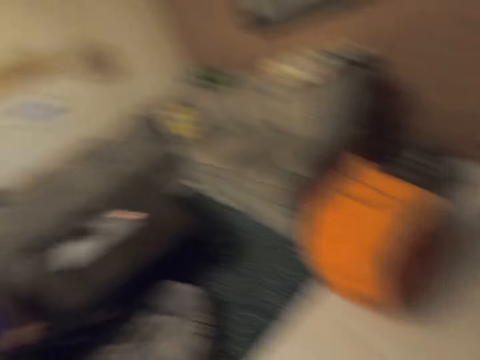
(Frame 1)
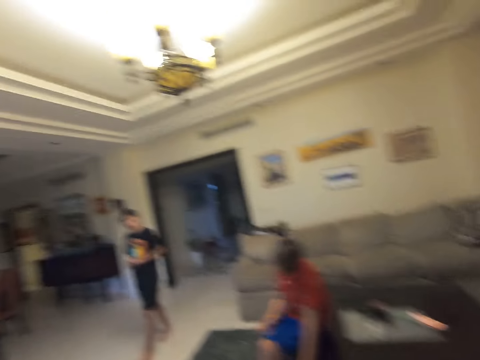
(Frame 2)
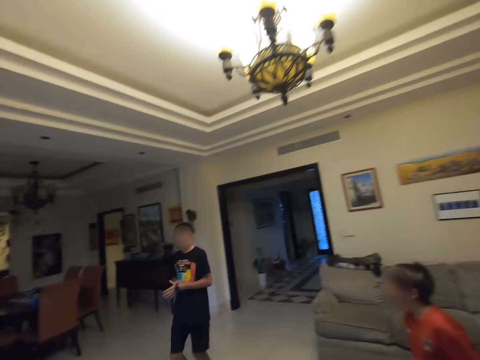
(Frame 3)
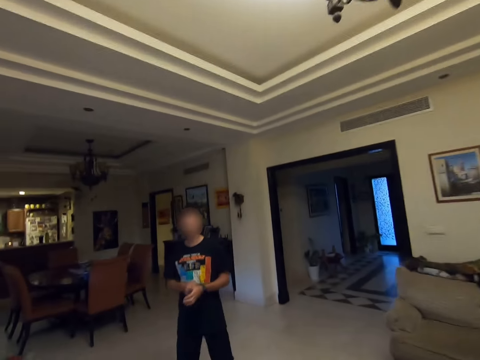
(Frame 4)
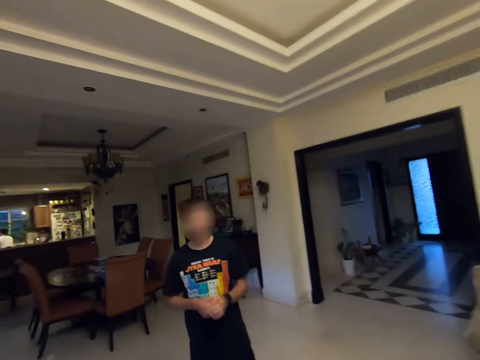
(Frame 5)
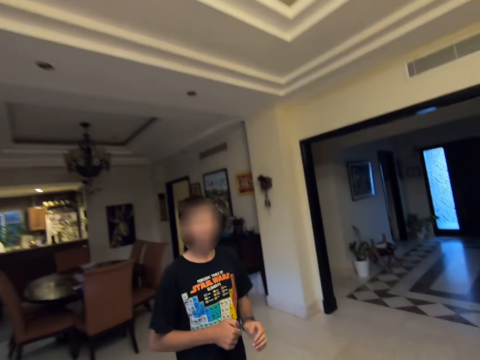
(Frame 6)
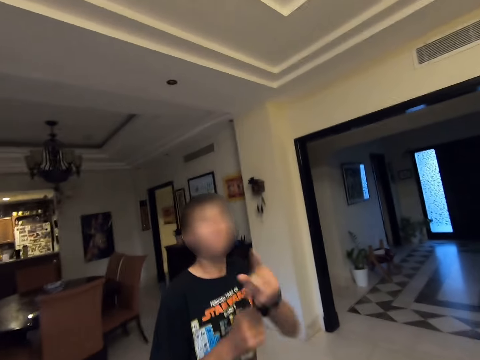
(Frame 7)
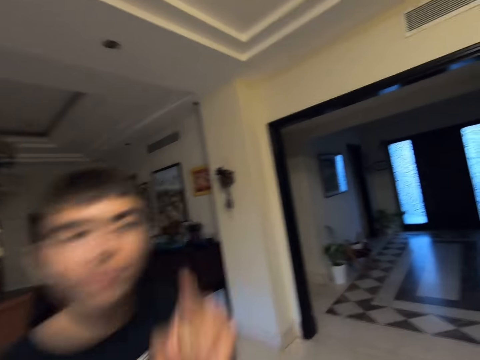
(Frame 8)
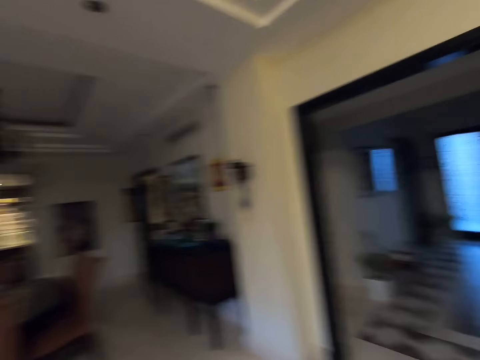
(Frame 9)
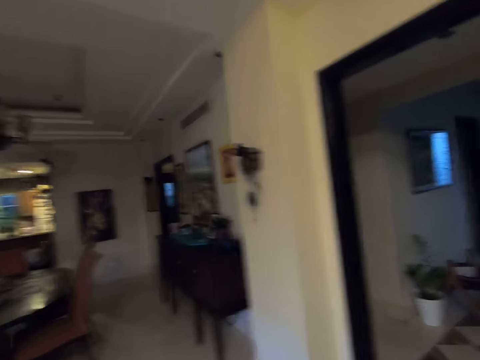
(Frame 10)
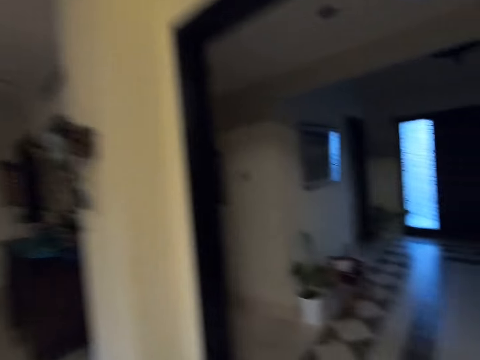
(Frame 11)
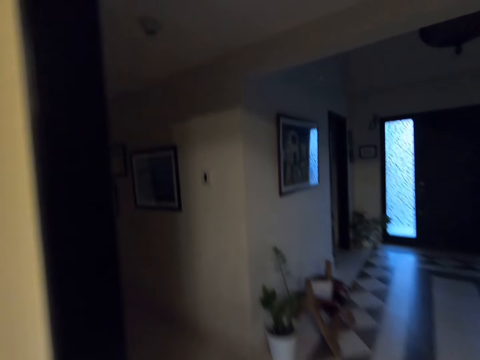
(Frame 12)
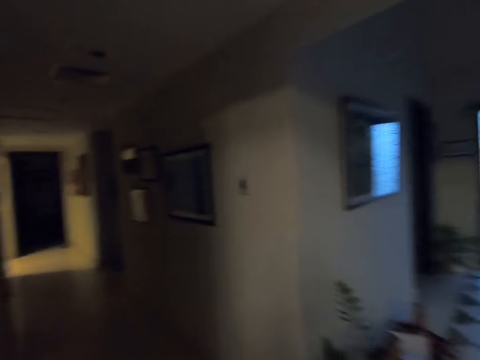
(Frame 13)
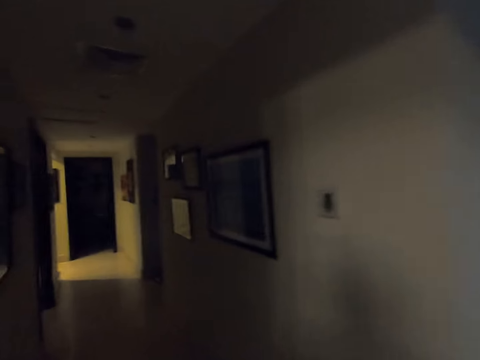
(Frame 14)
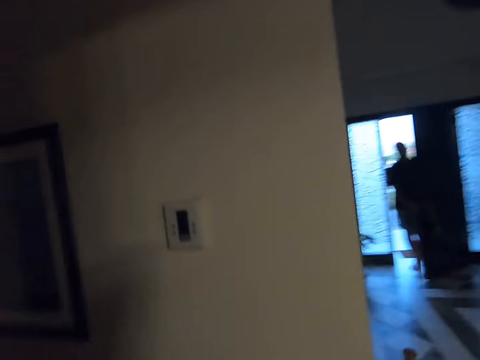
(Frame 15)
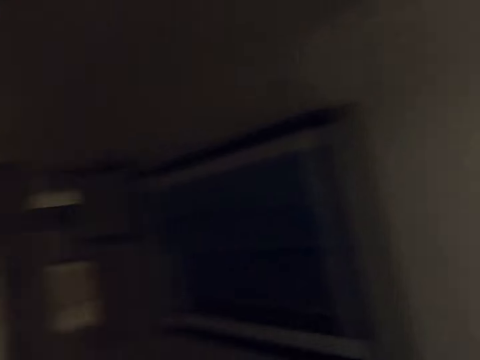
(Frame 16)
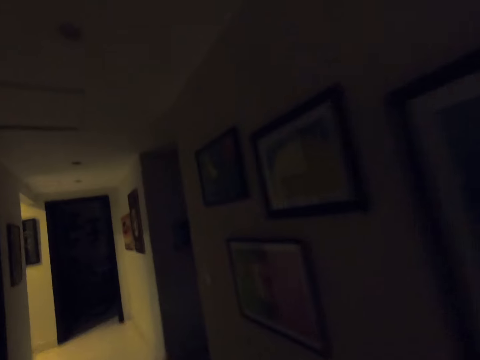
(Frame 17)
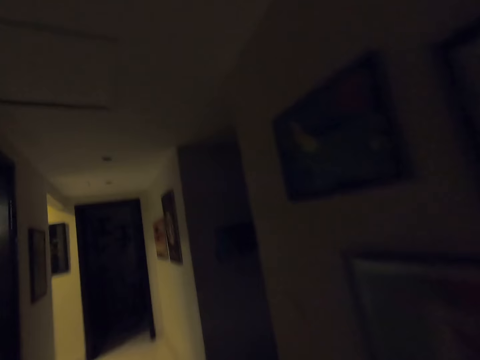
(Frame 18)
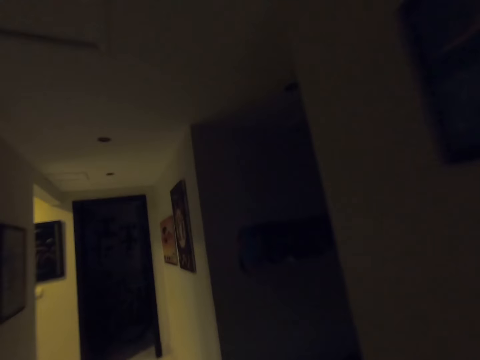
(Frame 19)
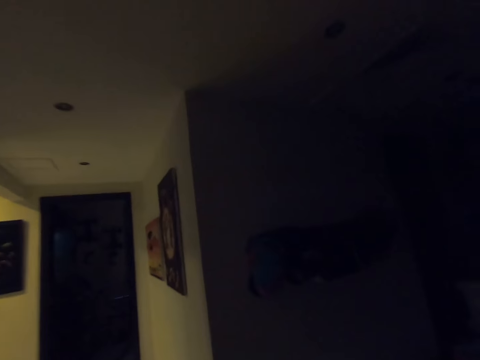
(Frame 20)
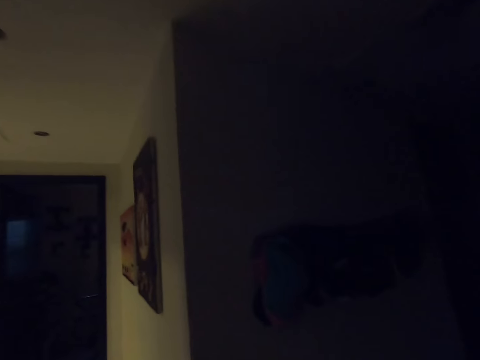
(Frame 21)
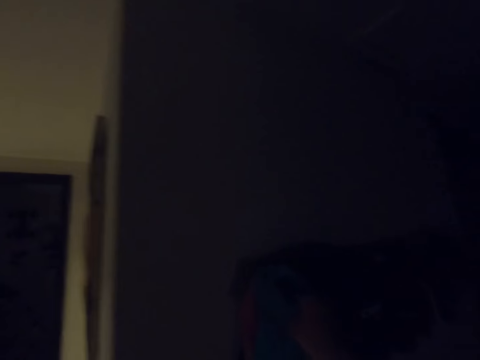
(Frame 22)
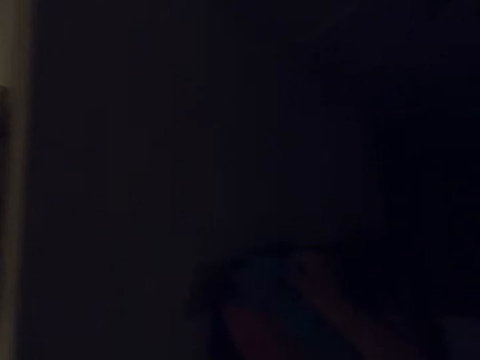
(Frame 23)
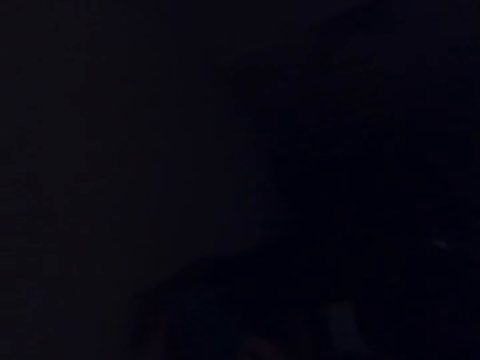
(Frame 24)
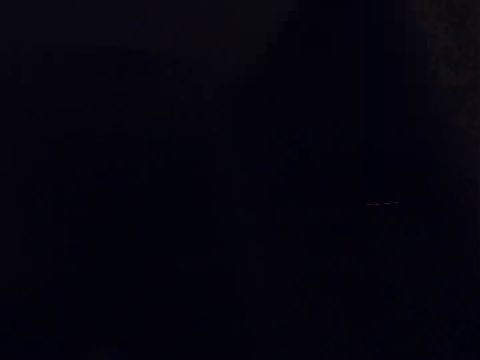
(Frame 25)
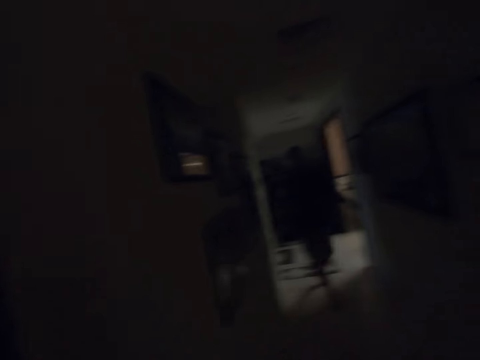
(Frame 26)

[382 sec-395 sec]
The camera wearer looks at a man. The man walks around the room. The man points at the camera wearer. The camera wearer walks around the house. They pick up something.

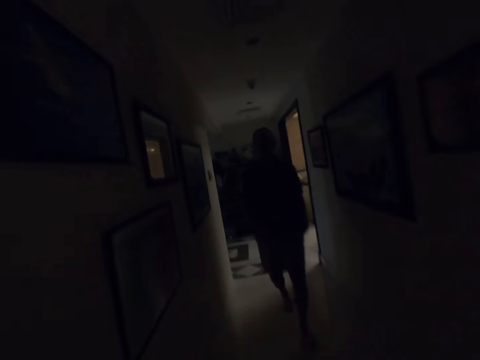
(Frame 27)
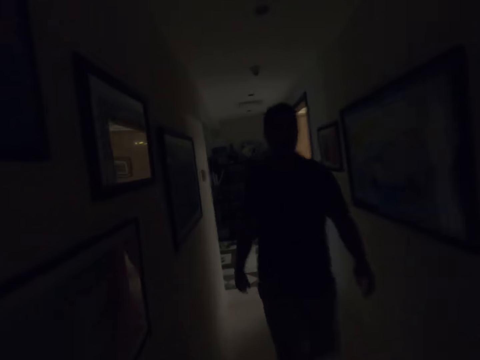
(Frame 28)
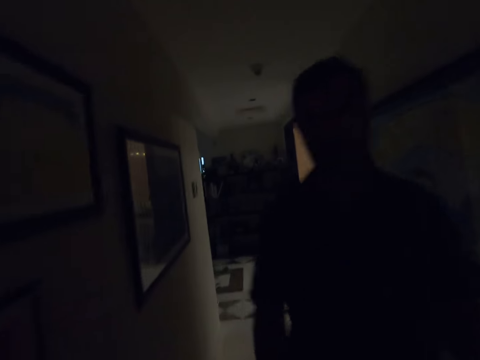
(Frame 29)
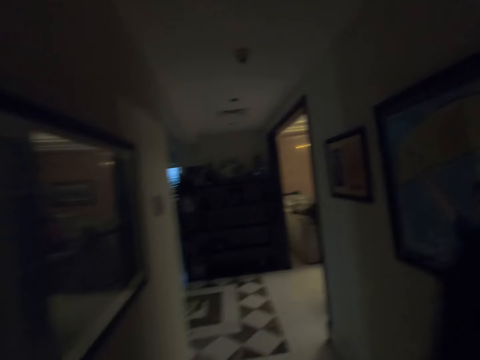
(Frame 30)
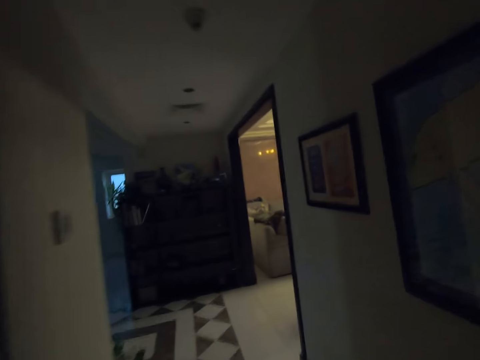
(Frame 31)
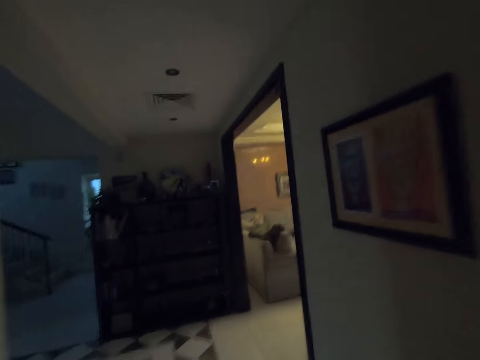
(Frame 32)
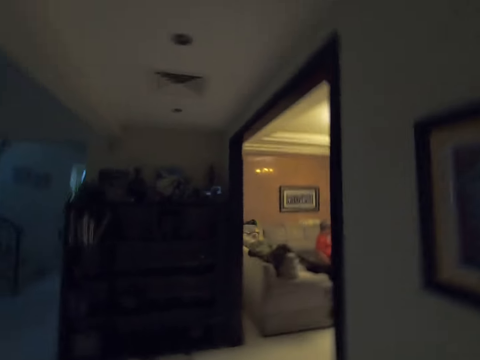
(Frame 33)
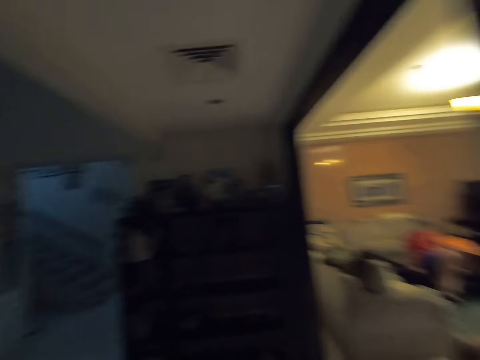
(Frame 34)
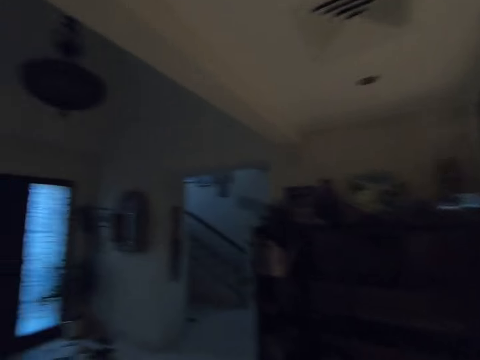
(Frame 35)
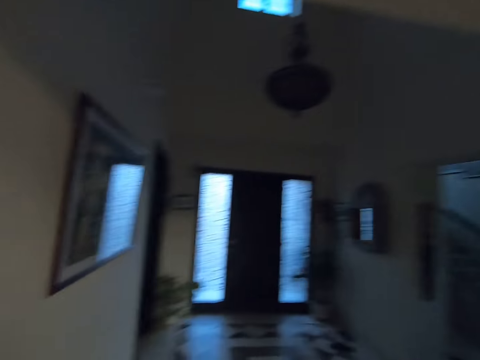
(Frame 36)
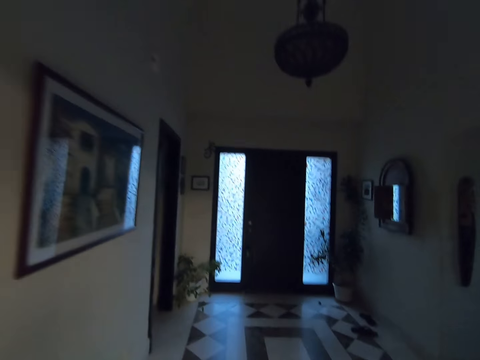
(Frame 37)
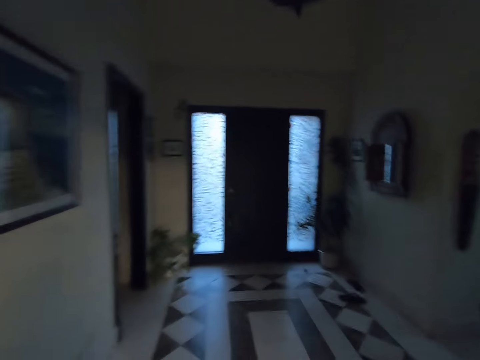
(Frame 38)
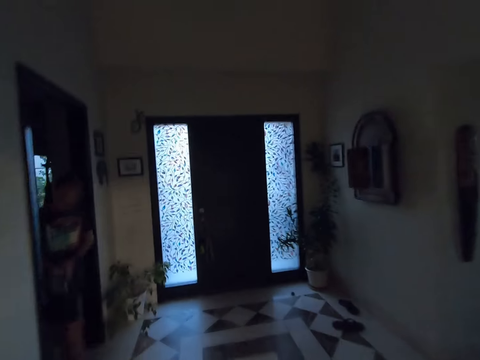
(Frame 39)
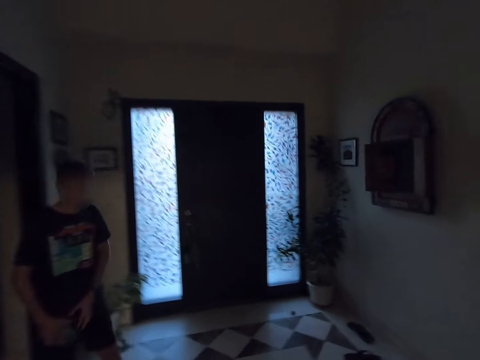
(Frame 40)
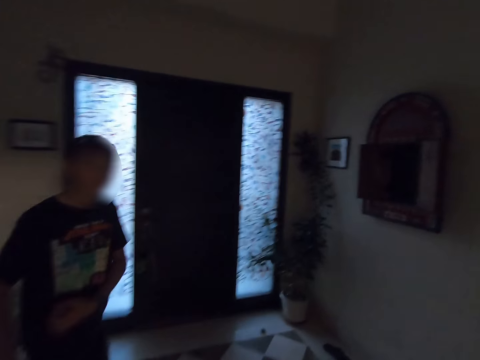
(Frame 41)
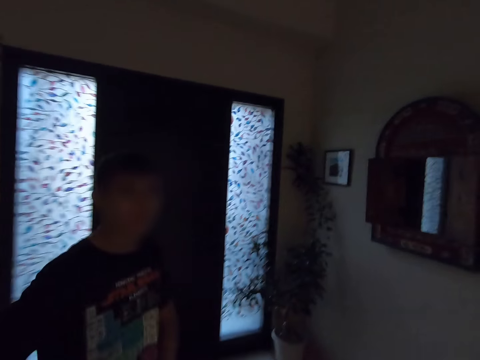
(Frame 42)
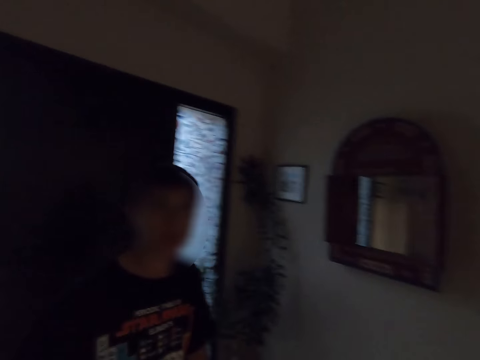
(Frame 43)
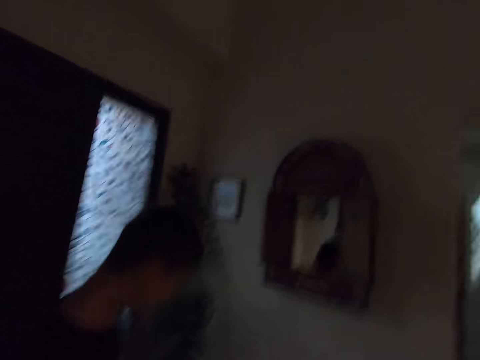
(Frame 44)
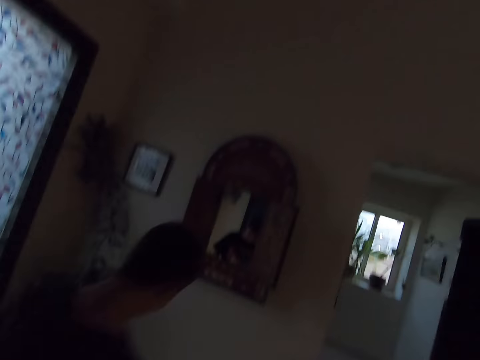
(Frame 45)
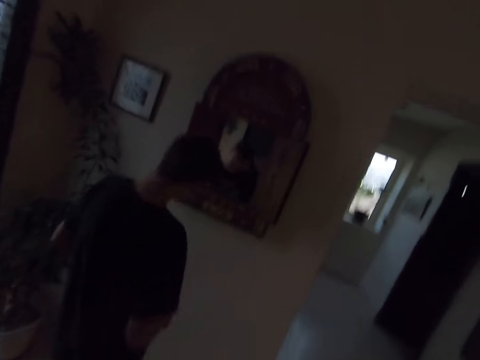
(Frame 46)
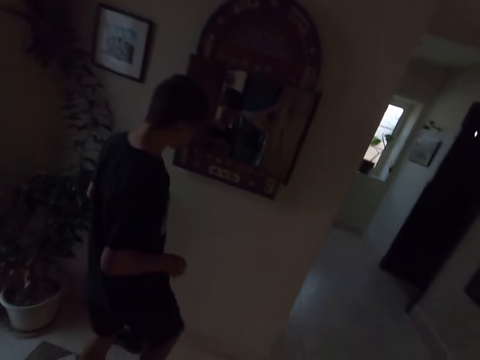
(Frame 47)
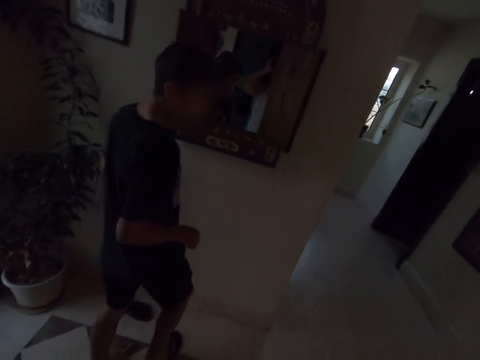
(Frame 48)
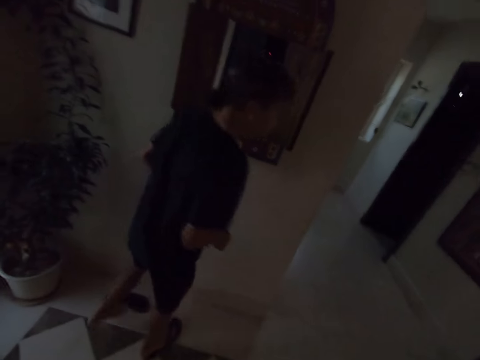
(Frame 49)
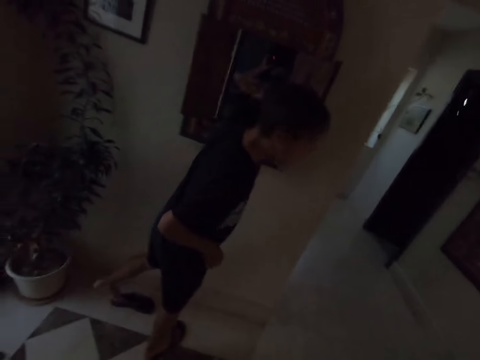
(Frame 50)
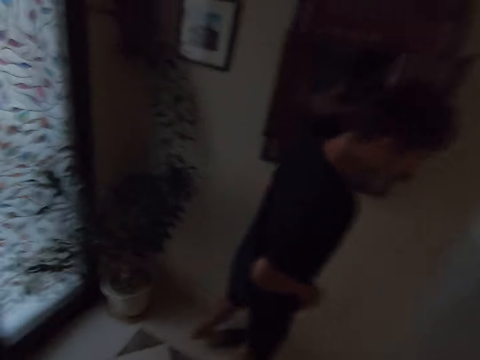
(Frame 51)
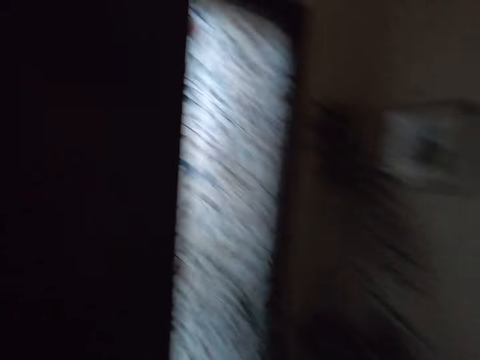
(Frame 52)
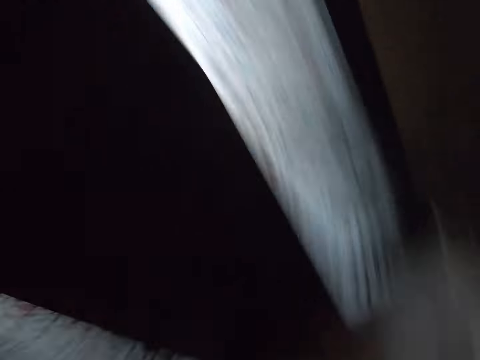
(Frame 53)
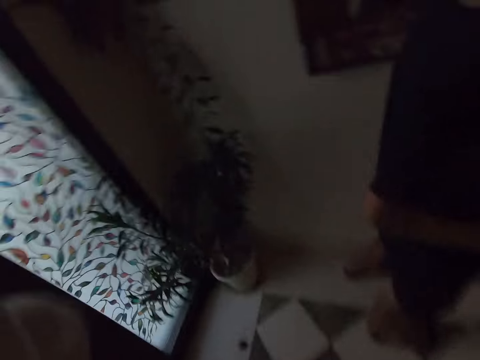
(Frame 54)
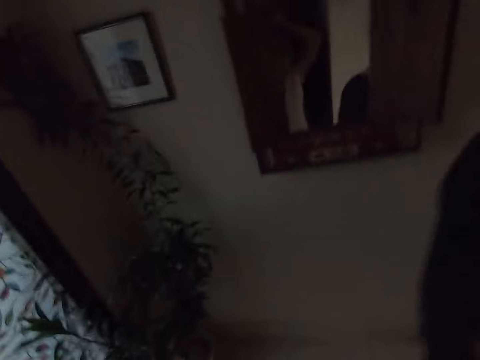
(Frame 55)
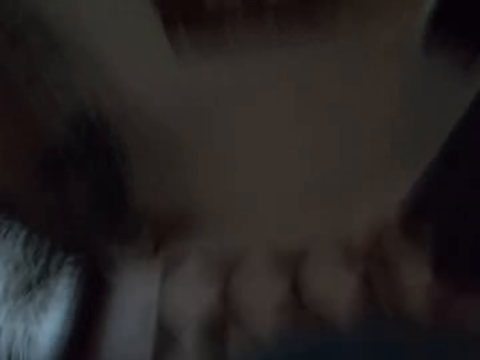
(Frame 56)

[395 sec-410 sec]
A man walks around the room. The camera wearer looks at another man. They walk around the room. They look around the house. Another man looks at the camera wearer. He puts on the shoes.
